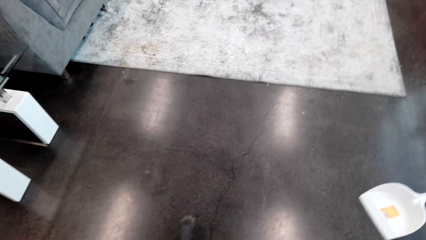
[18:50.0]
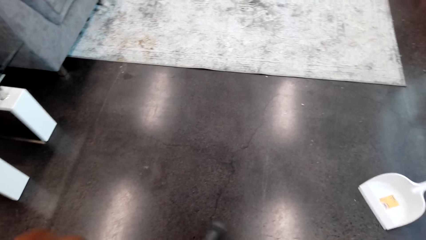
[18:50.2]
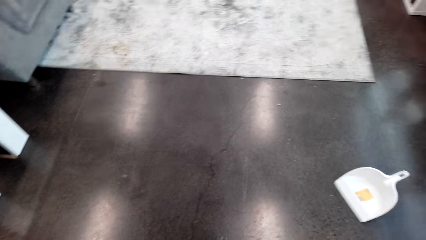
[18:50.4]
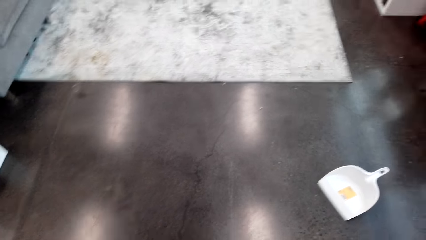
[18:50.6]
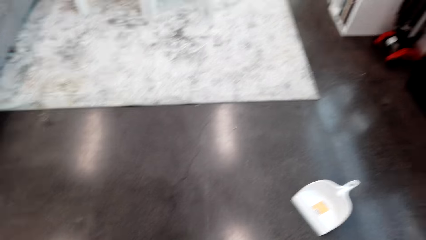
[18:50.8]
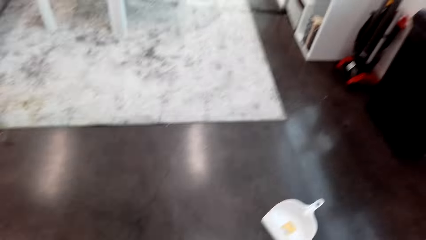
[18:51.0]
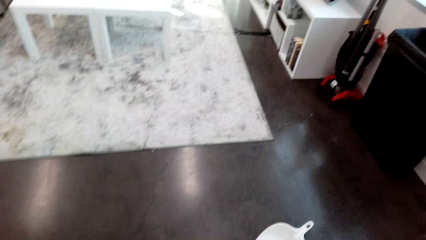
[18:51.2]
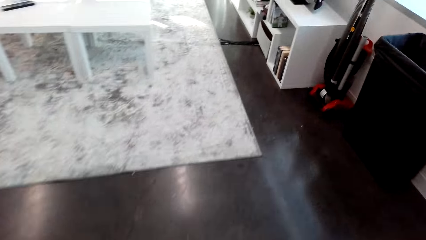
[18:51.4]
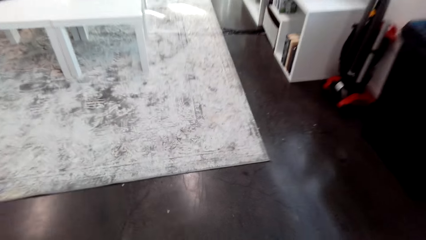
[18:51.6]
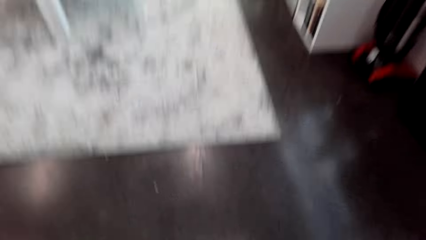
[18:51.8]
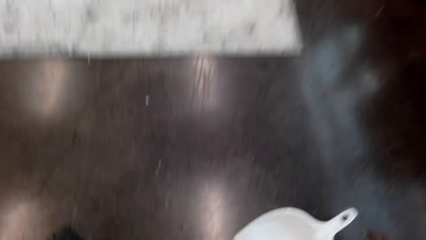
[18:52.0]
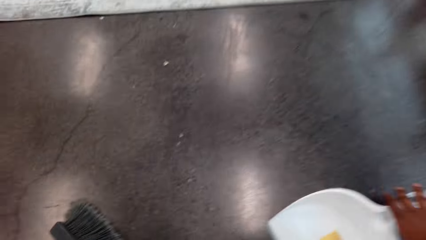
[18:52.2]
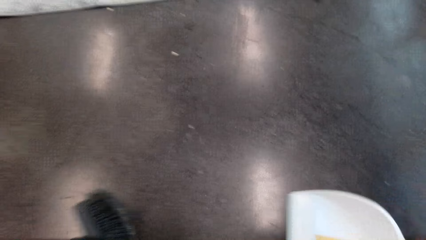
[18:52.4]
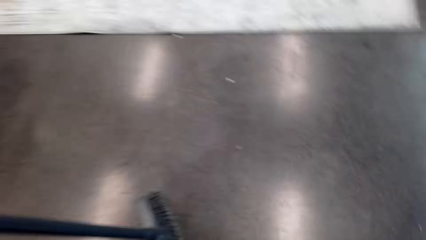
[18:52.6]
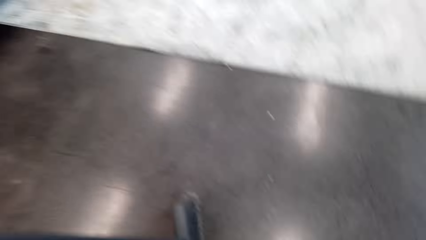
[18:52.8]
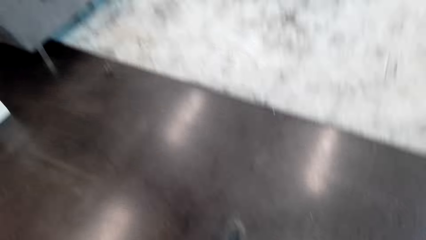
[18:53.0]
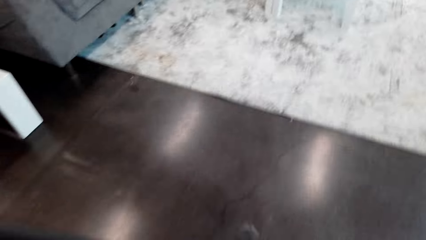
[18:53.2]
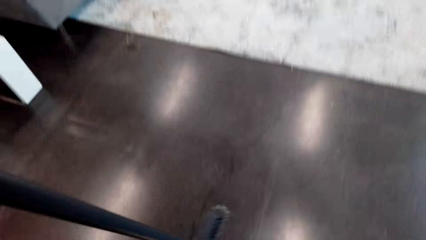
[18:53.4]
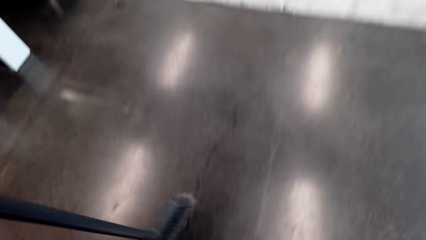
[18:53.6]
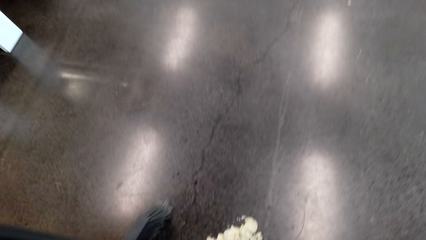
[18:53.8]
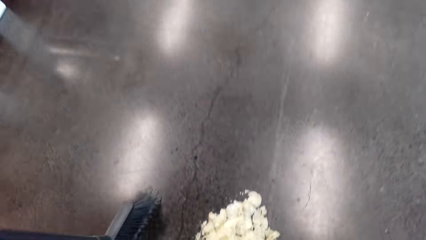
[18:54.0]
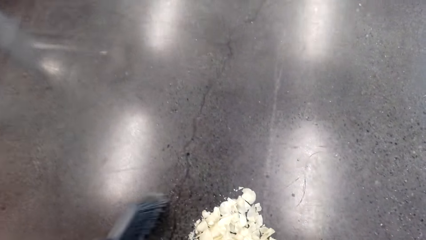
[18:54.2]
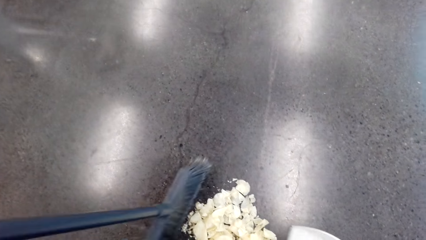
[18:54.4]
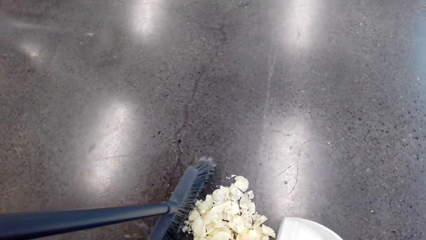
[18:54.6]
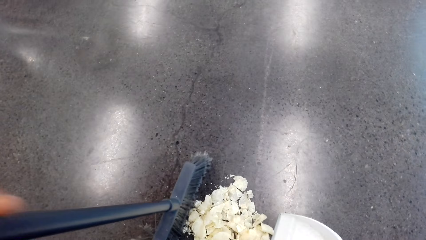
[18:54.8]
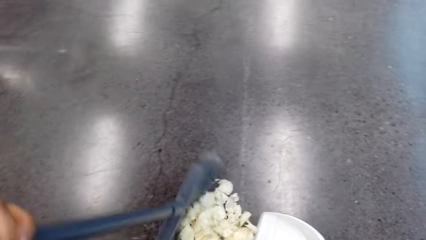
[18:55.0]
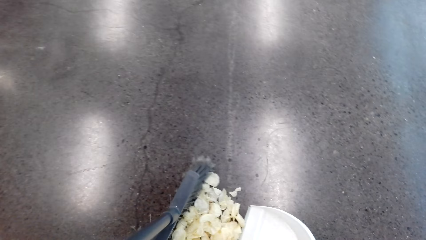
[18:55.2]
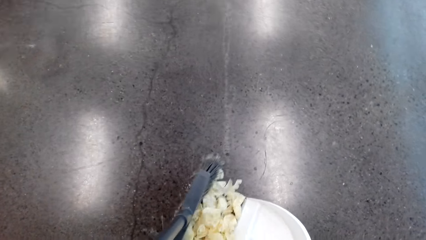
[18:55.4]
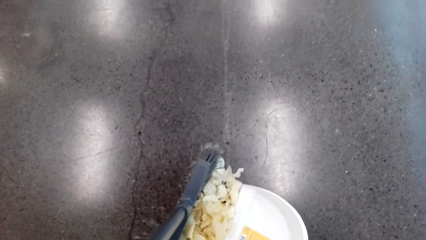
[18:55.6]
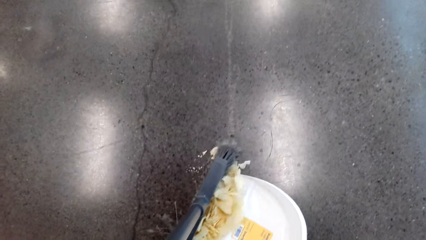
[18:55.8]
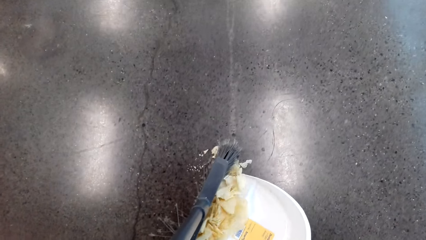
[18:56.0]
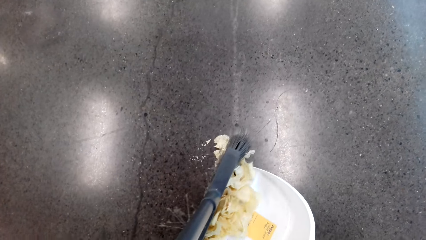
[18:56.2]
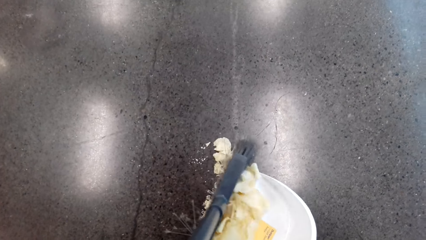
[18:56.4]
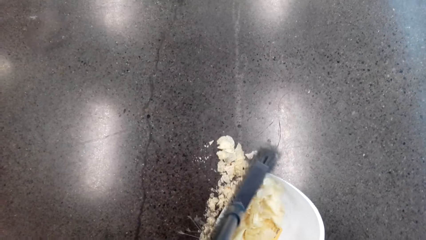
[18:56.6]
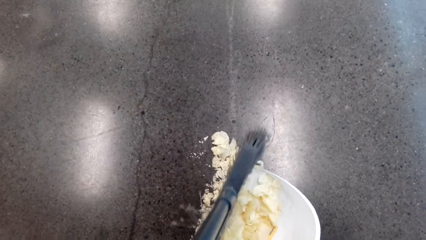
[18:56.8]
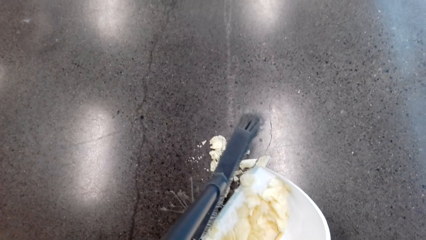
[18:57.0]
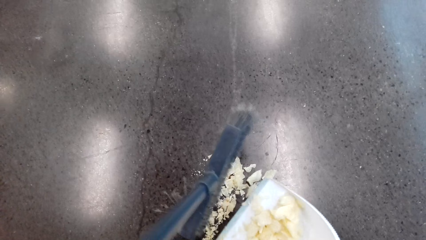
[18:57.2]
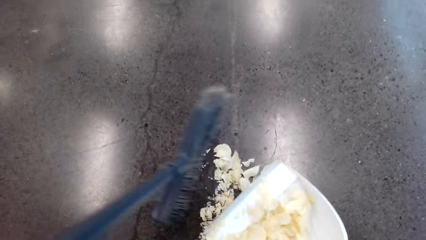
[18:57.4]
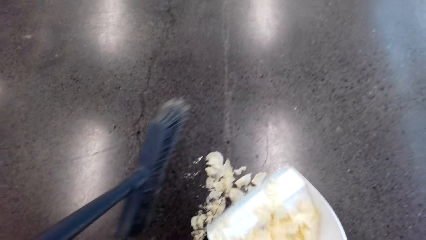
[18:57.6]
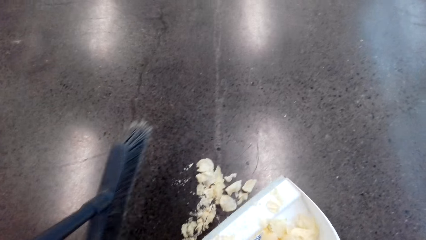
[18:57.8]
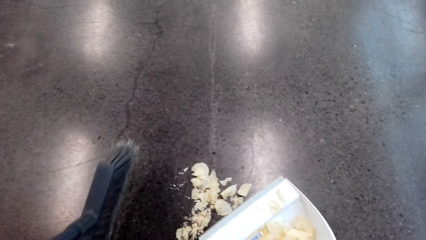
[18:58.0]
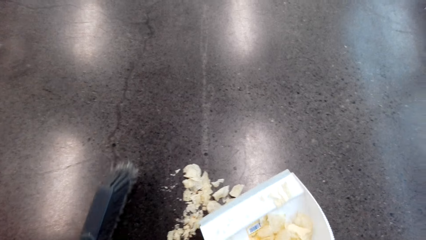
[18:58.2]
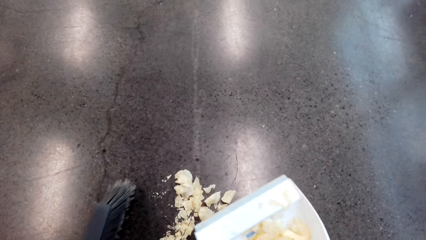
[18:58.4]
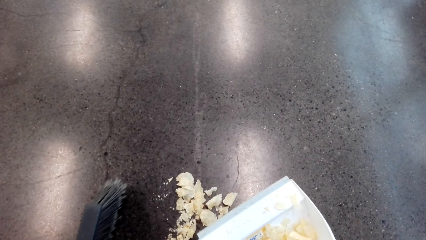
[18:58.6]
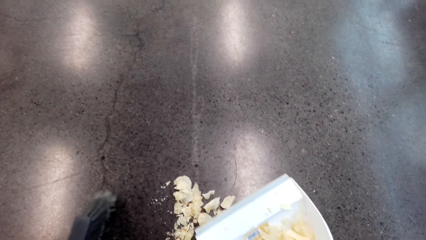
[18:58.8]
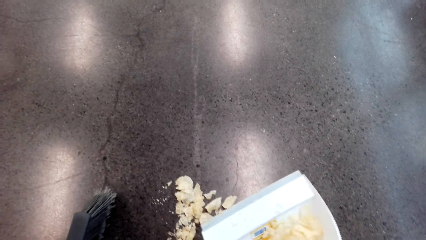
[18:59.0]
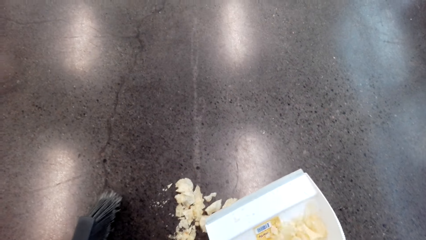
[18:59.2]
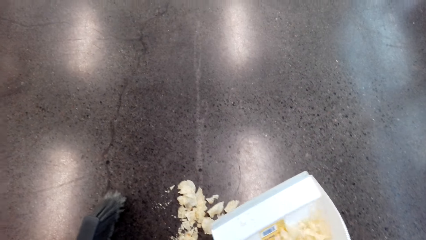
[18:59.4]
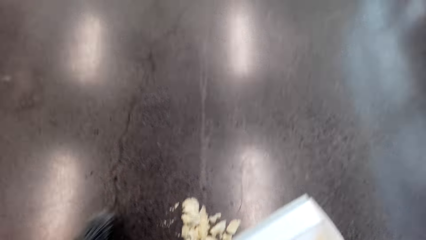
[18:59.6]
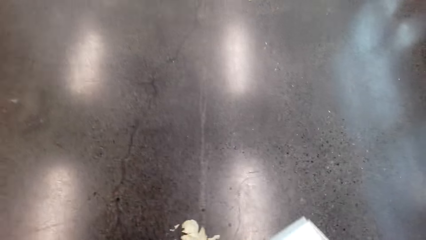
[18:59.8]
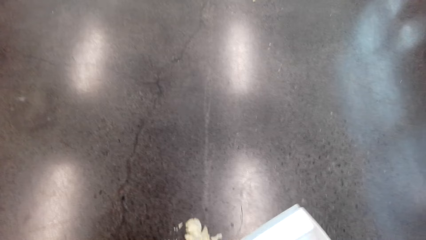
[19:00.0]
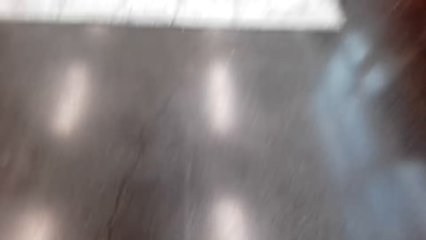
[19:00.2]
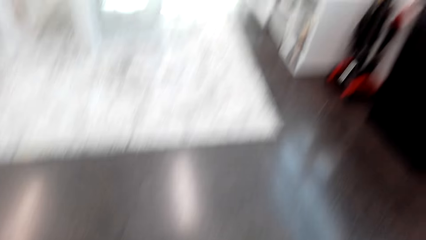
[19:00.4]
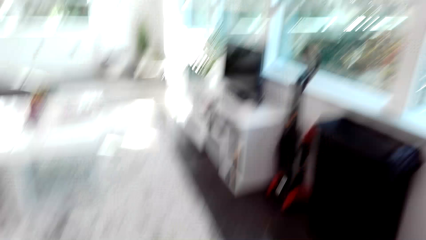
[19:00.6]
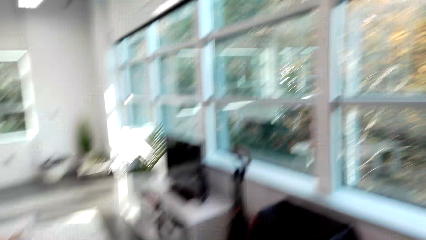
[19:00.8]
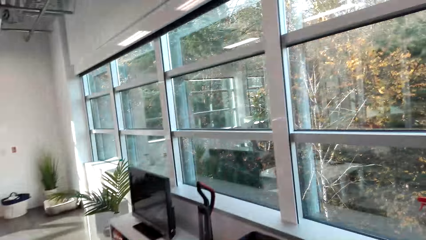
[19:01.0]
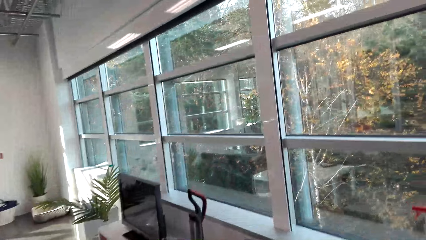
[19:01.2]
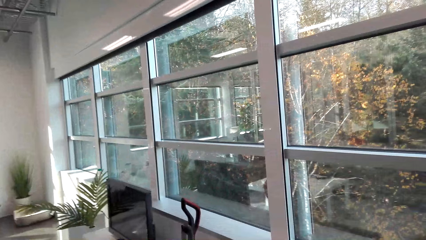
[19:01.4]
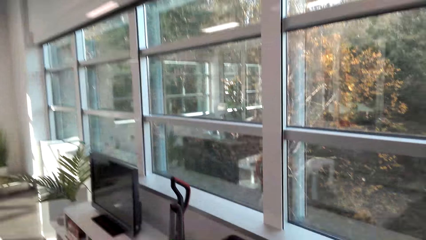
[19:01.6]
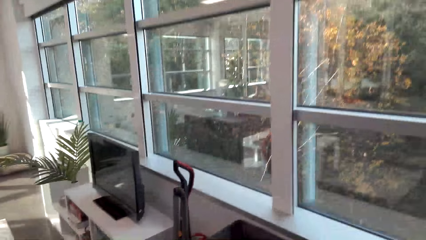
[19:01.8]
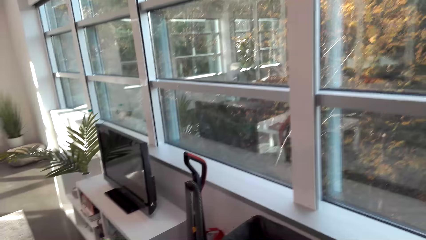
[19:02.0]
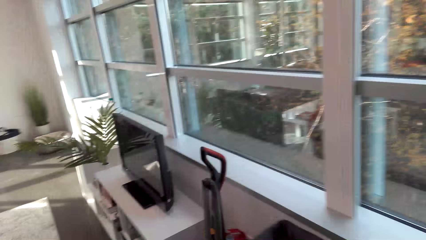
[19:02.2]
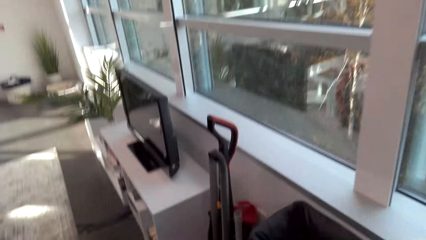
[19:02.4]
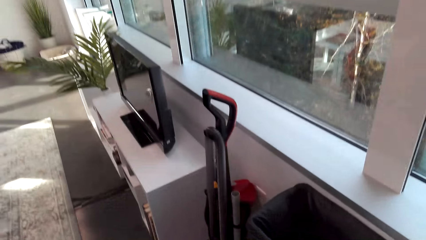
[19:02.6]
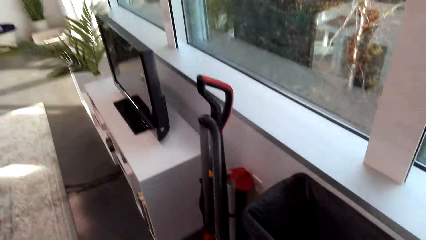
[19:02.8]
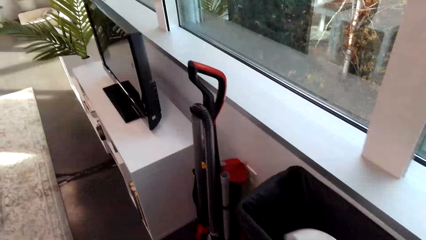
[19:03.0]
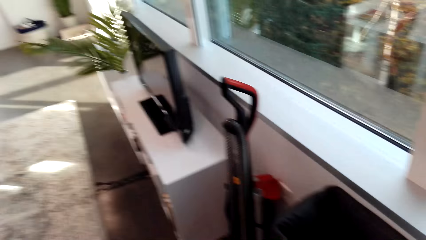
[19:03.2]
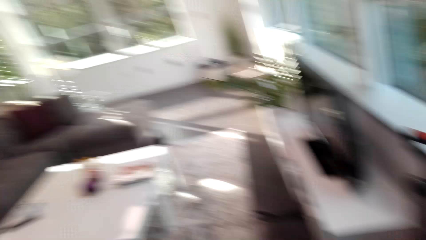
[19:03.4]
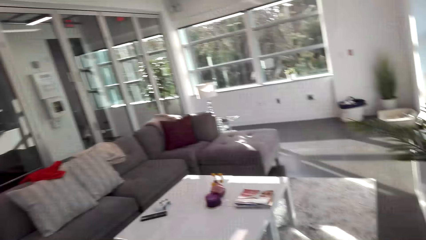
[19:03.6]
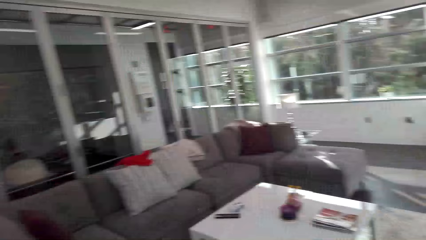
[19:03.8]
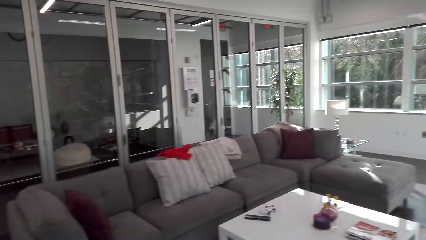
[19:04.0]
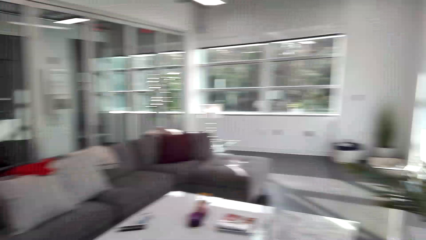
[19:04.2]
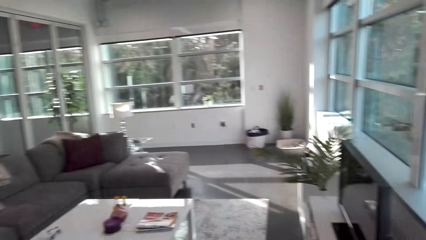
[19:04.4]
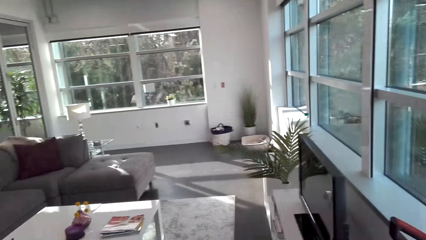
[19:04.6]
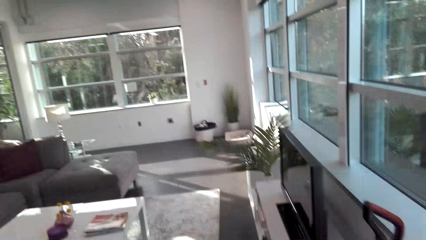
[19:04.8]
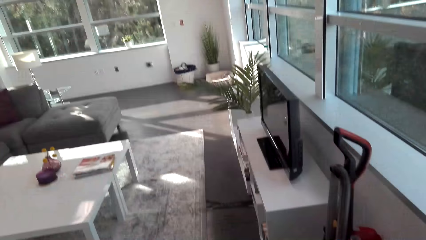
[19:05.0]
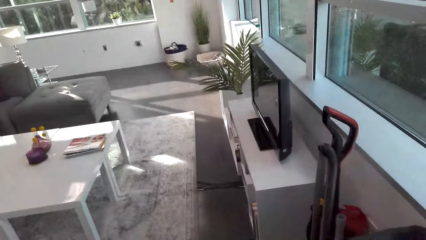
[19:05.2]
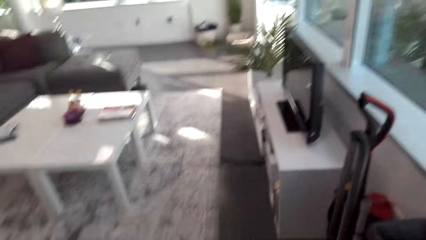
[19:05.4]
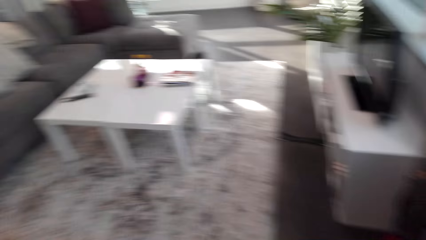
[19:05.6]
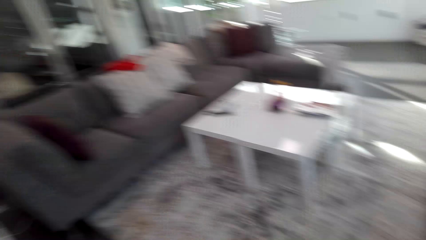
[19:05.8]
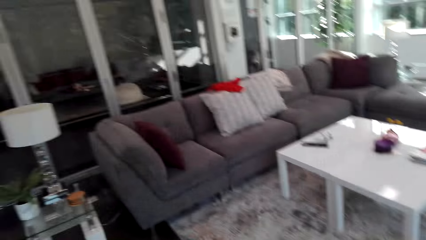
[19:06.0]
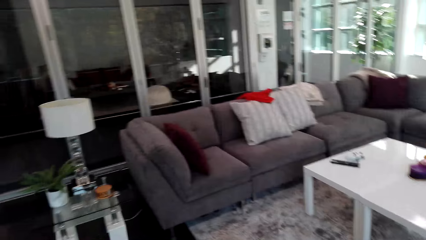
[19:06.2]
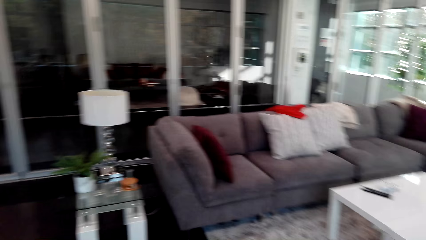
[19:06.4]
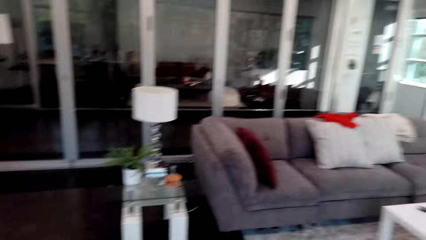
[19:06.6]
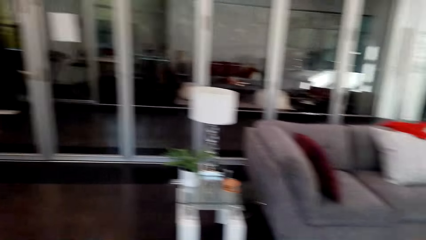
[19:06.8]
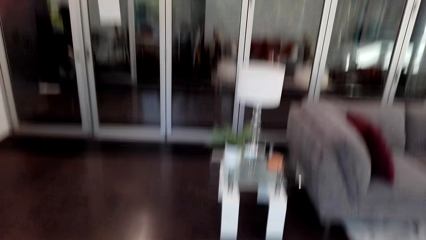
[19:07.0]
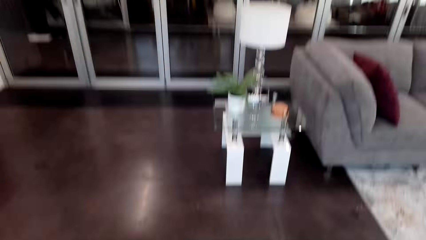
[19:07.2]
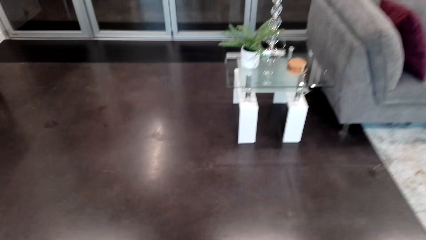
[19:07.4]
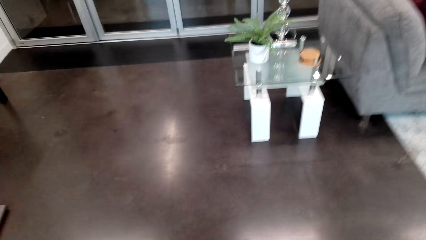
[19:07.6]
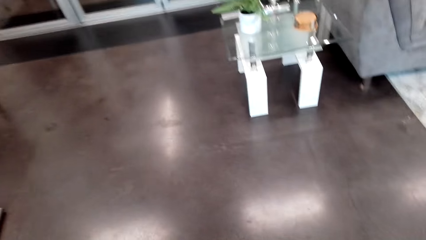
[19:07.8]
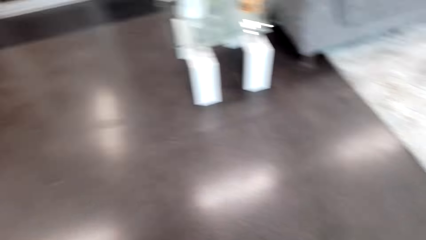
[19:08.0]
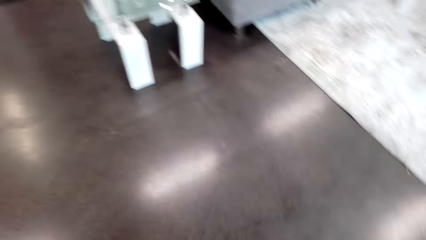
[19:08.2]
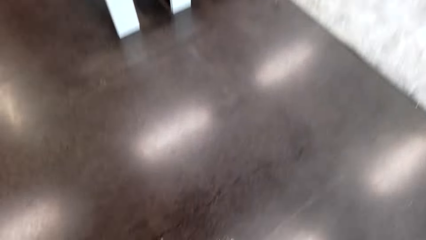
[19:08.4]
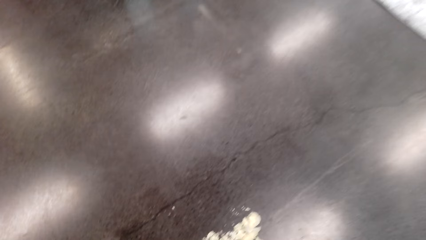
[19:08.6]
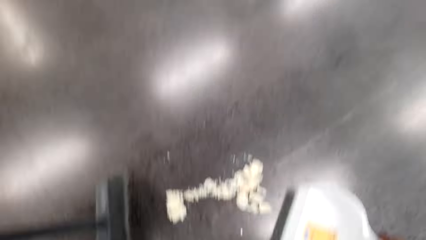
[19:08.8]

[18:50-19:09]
The camera wearer picks up a dustpan. They collect the waste with the dustpan. They walk around. They throw the waste into the dustbin. They look around.
